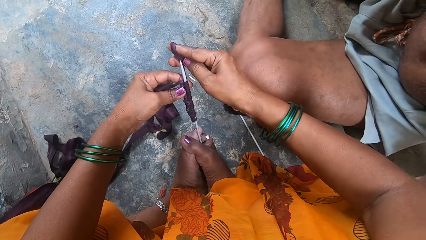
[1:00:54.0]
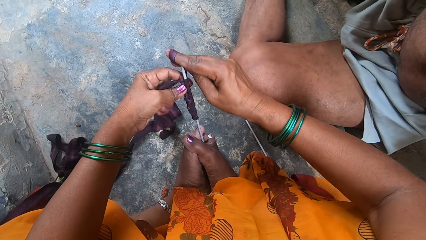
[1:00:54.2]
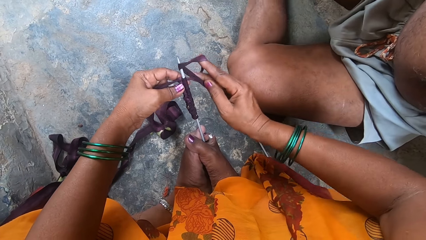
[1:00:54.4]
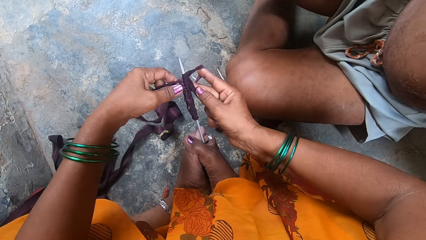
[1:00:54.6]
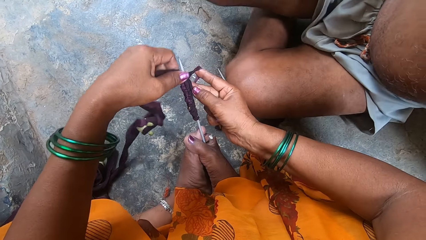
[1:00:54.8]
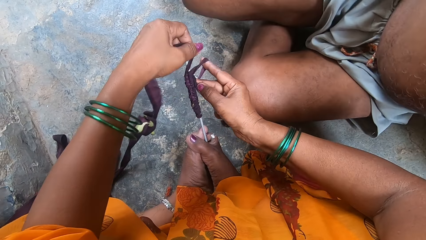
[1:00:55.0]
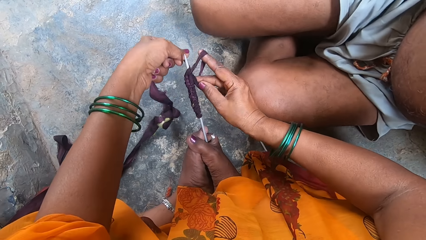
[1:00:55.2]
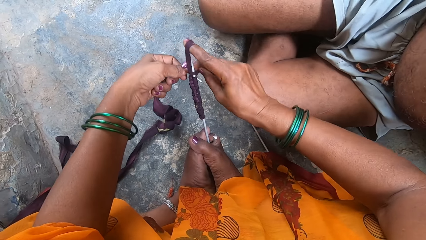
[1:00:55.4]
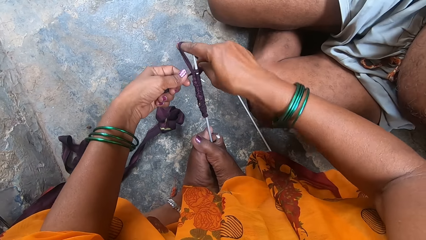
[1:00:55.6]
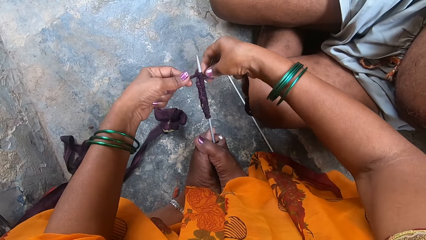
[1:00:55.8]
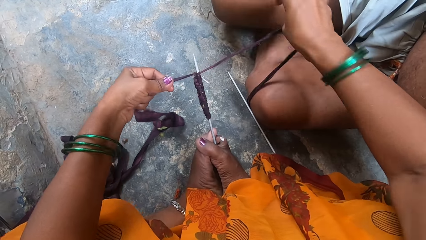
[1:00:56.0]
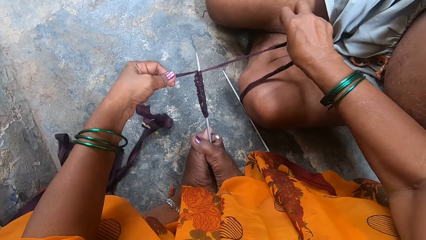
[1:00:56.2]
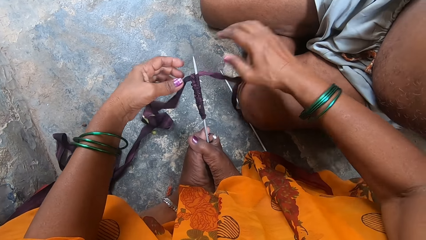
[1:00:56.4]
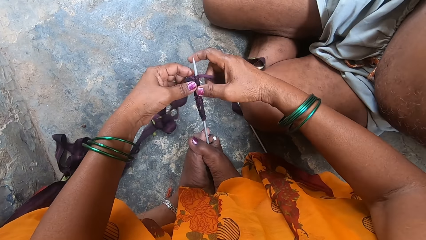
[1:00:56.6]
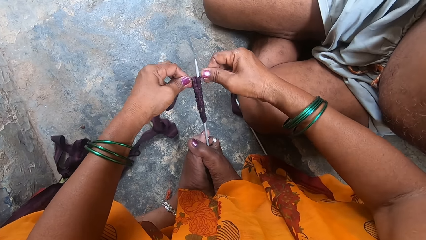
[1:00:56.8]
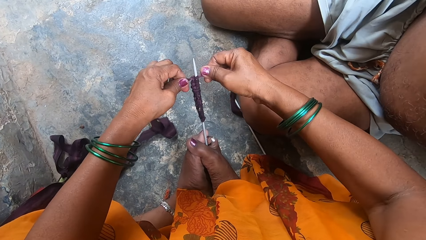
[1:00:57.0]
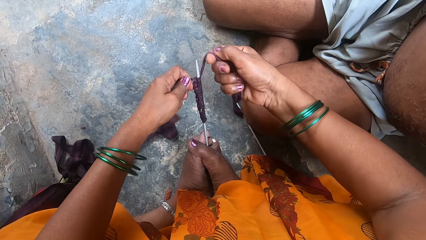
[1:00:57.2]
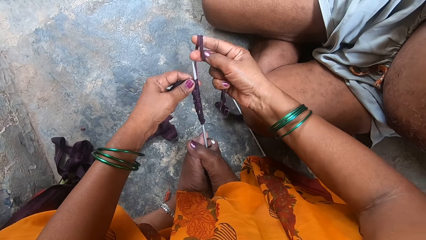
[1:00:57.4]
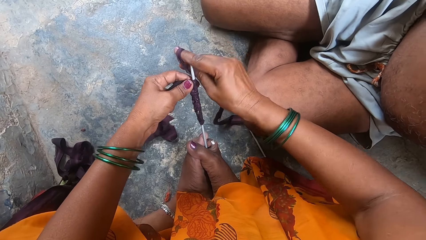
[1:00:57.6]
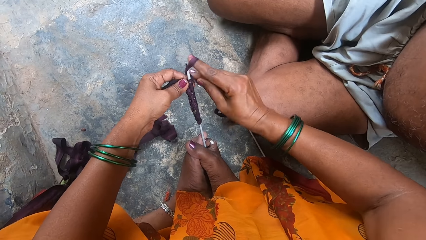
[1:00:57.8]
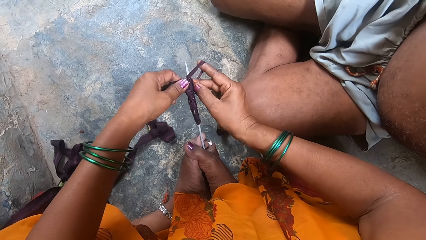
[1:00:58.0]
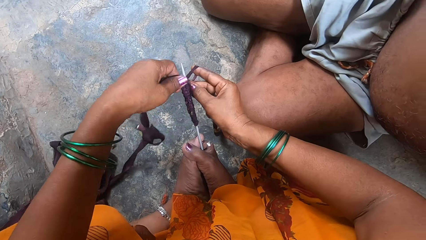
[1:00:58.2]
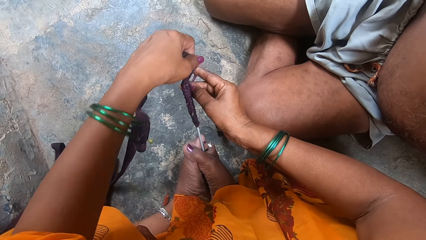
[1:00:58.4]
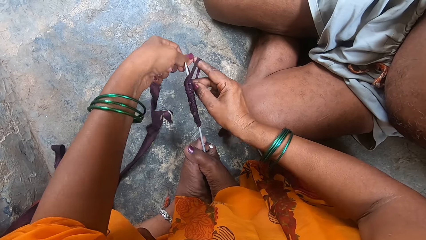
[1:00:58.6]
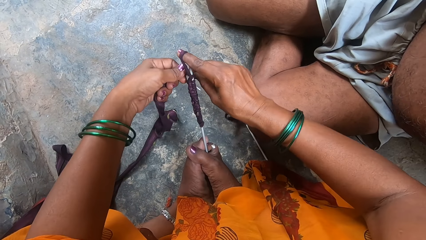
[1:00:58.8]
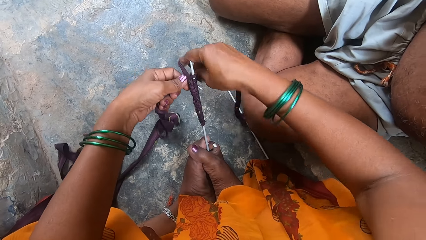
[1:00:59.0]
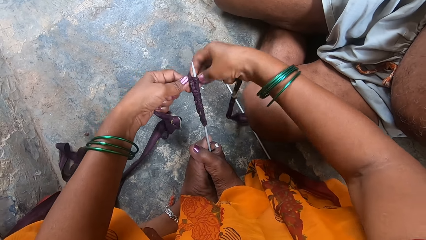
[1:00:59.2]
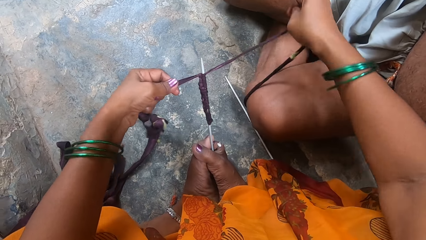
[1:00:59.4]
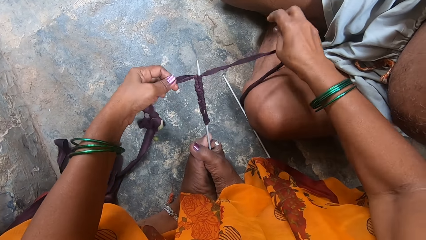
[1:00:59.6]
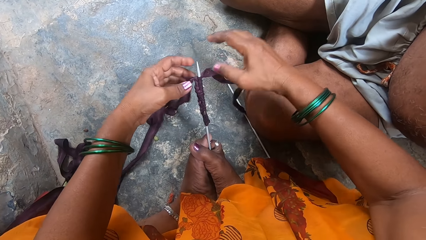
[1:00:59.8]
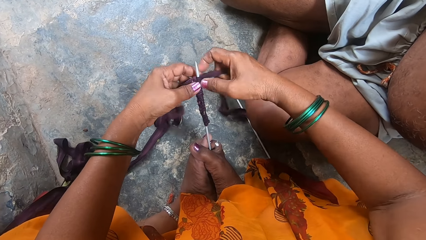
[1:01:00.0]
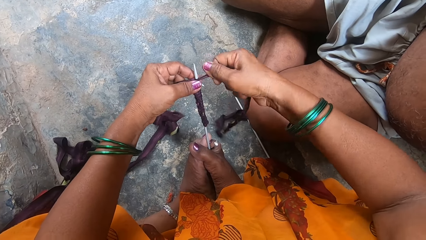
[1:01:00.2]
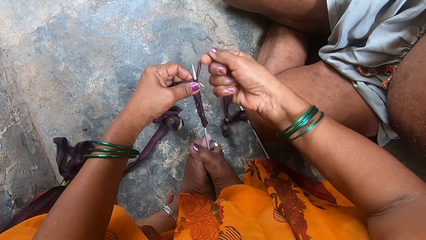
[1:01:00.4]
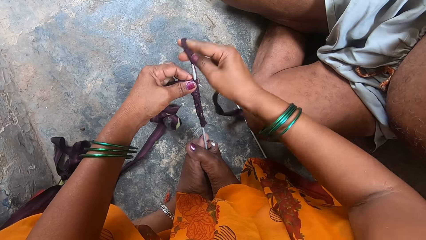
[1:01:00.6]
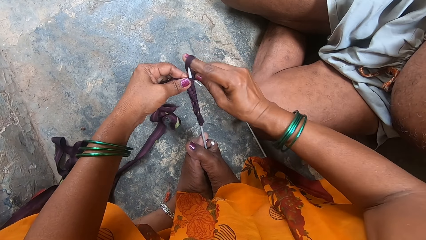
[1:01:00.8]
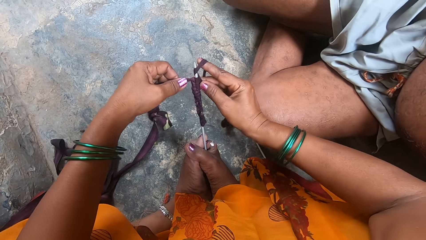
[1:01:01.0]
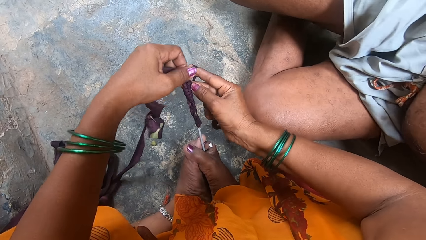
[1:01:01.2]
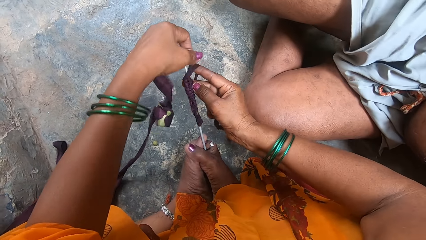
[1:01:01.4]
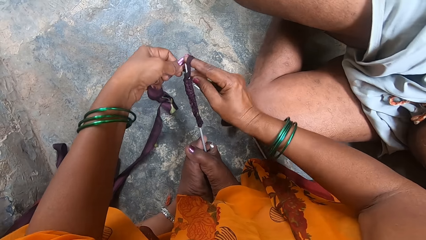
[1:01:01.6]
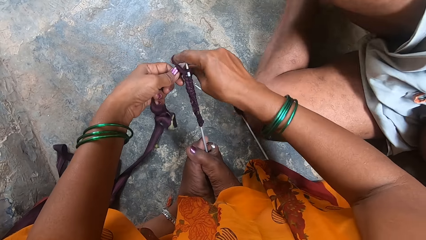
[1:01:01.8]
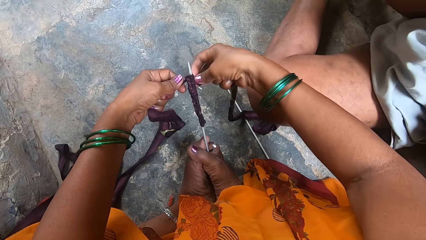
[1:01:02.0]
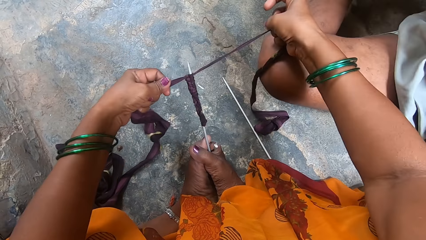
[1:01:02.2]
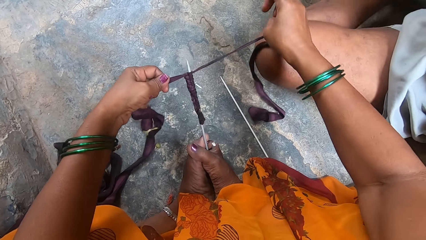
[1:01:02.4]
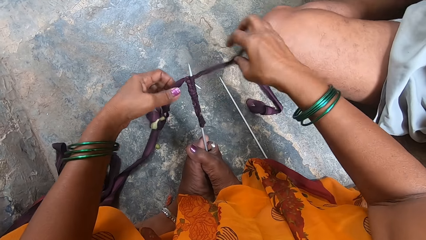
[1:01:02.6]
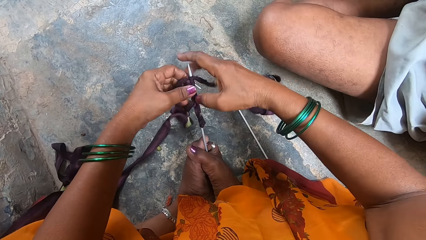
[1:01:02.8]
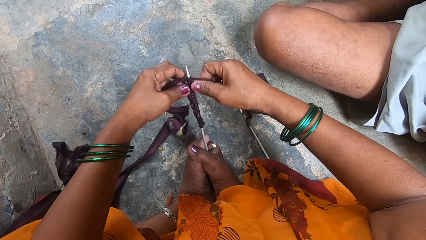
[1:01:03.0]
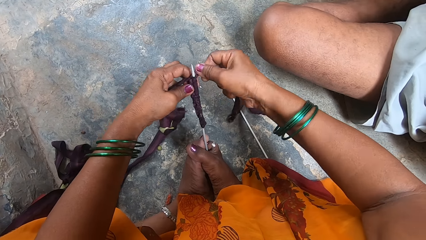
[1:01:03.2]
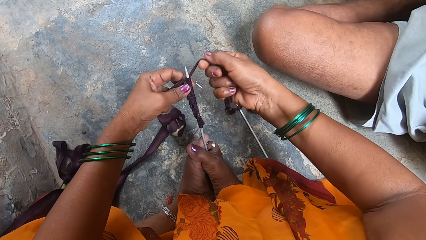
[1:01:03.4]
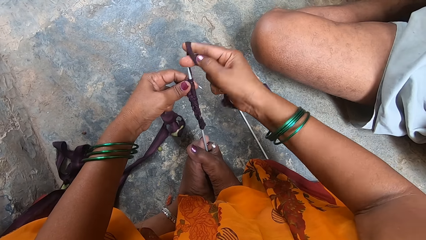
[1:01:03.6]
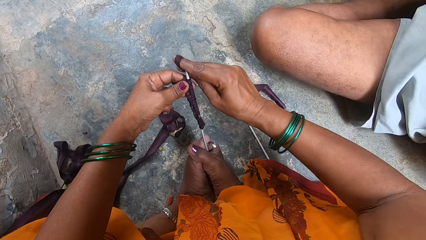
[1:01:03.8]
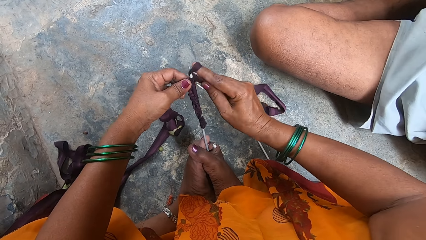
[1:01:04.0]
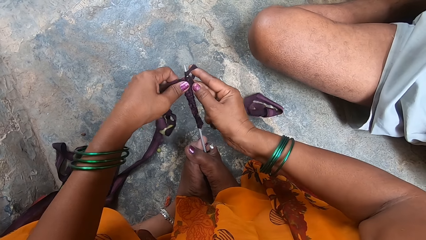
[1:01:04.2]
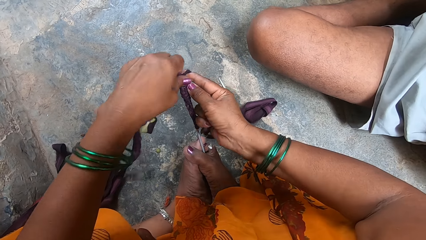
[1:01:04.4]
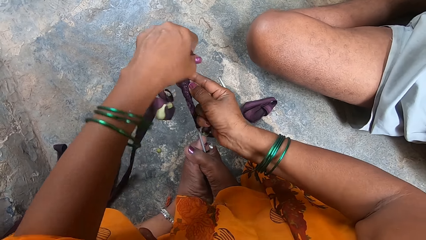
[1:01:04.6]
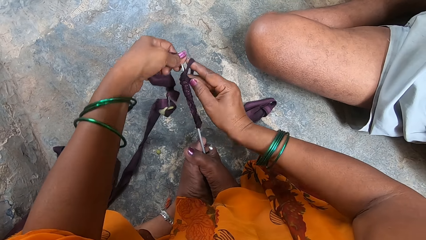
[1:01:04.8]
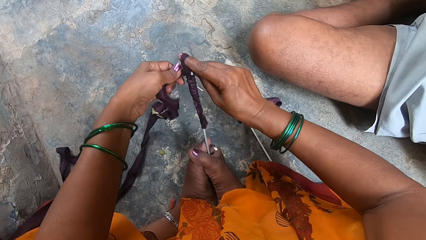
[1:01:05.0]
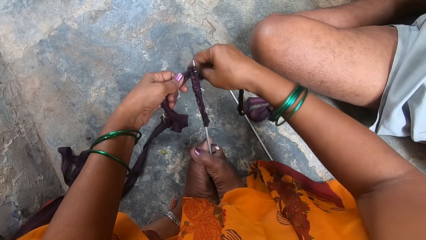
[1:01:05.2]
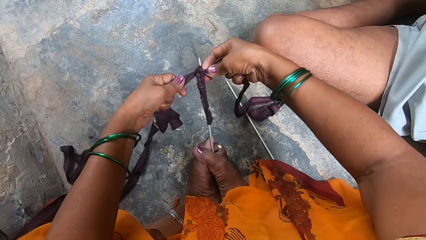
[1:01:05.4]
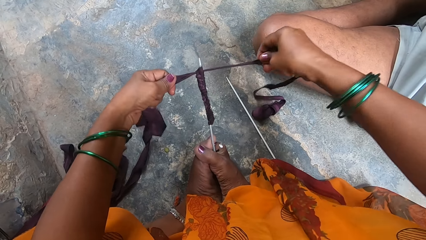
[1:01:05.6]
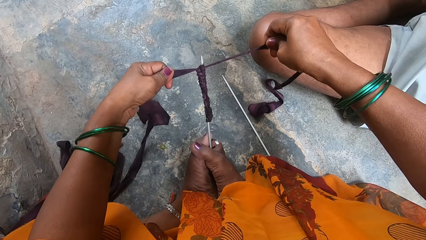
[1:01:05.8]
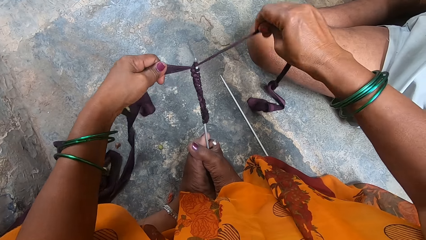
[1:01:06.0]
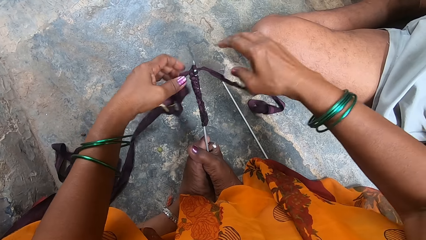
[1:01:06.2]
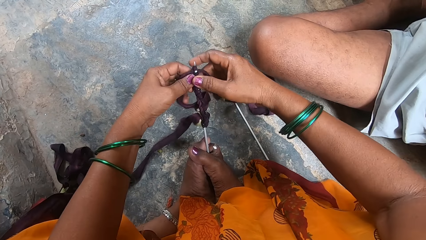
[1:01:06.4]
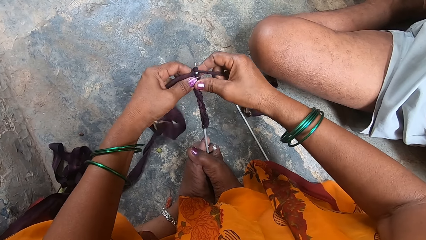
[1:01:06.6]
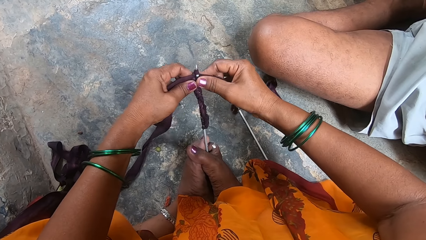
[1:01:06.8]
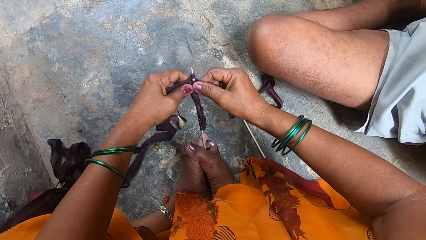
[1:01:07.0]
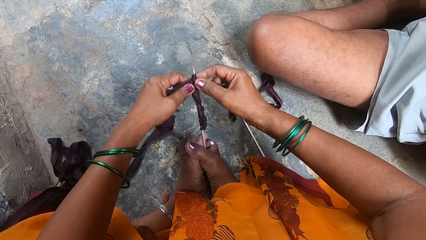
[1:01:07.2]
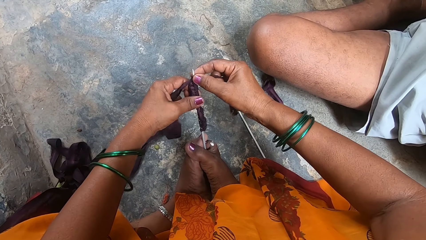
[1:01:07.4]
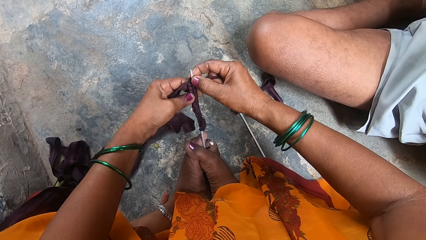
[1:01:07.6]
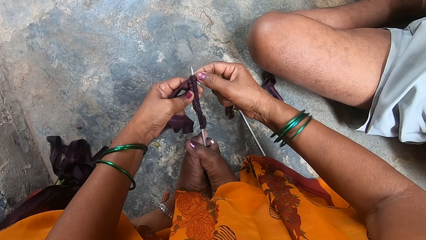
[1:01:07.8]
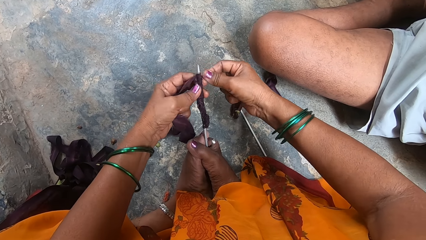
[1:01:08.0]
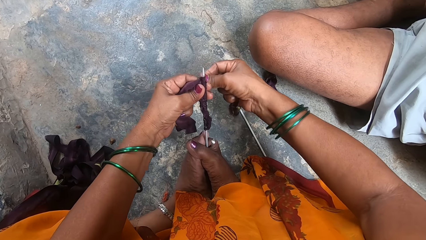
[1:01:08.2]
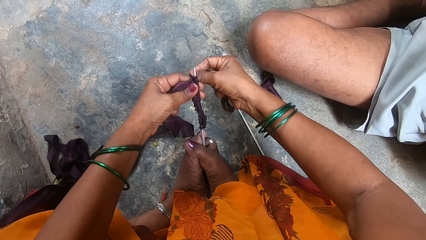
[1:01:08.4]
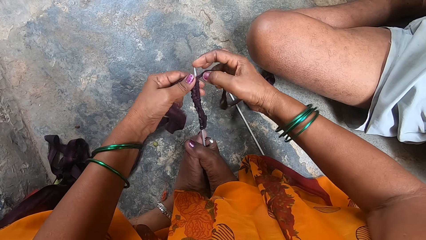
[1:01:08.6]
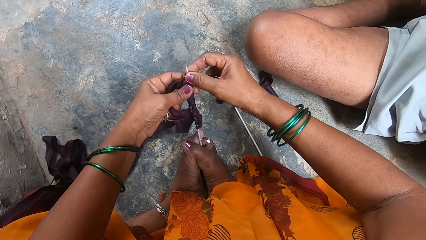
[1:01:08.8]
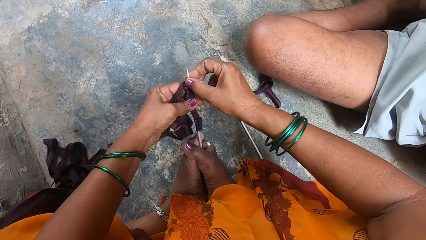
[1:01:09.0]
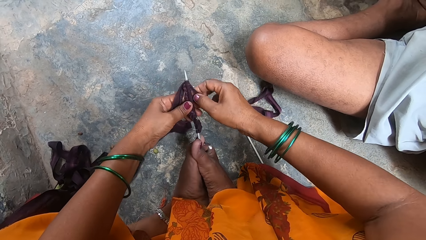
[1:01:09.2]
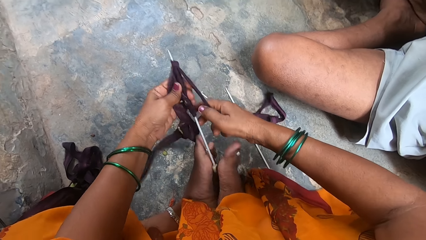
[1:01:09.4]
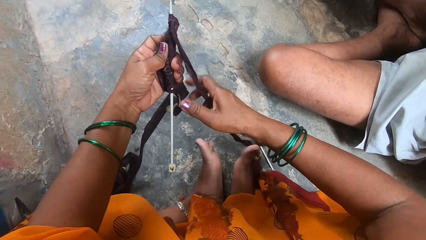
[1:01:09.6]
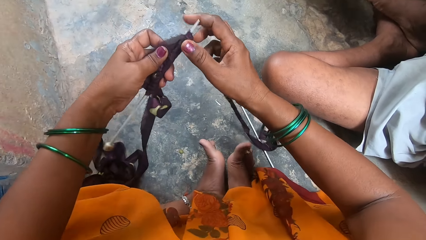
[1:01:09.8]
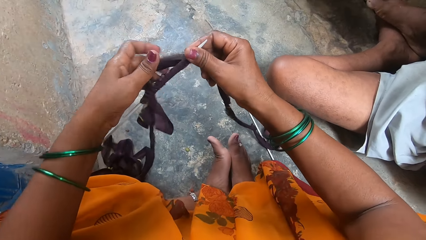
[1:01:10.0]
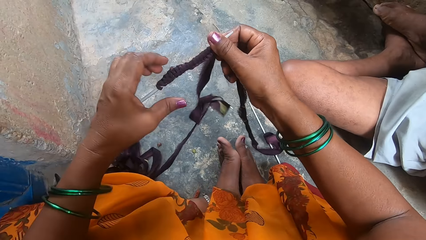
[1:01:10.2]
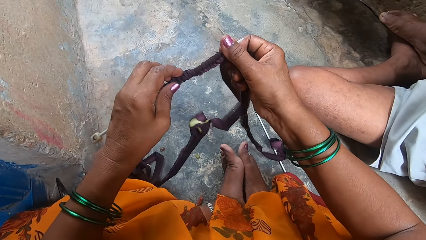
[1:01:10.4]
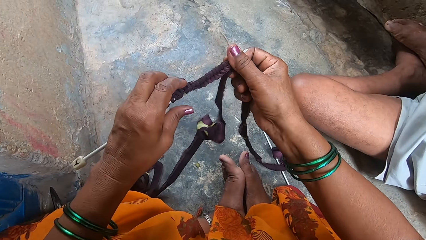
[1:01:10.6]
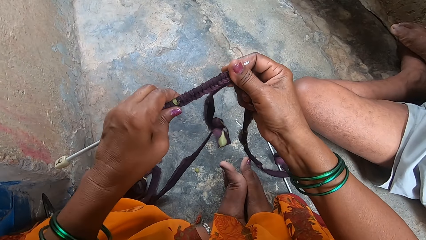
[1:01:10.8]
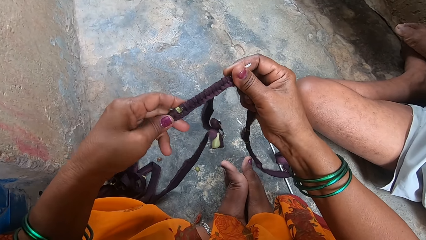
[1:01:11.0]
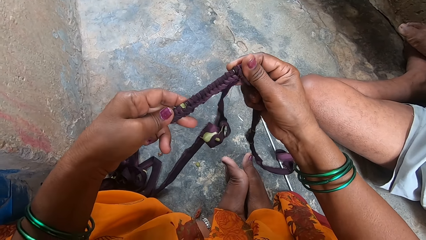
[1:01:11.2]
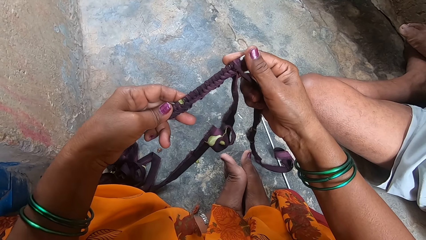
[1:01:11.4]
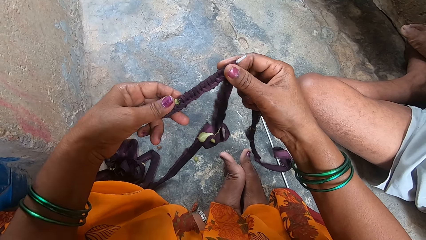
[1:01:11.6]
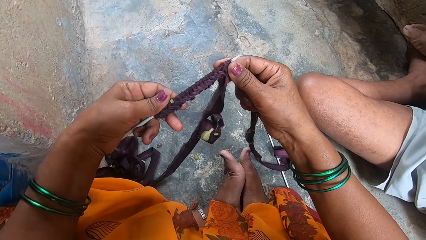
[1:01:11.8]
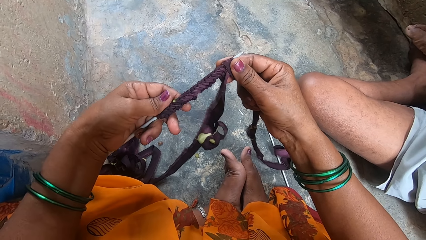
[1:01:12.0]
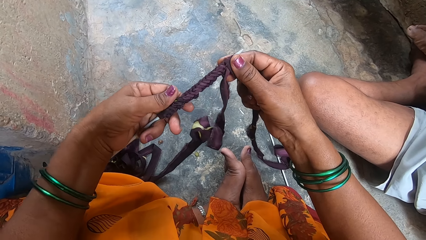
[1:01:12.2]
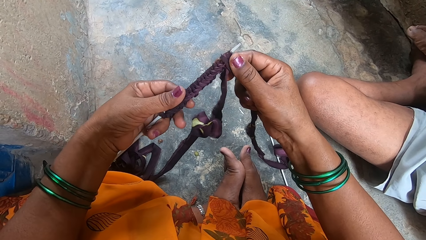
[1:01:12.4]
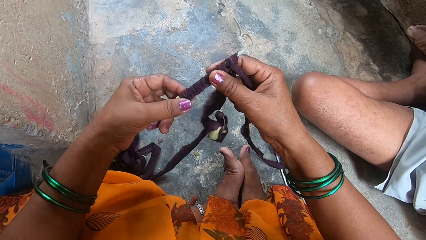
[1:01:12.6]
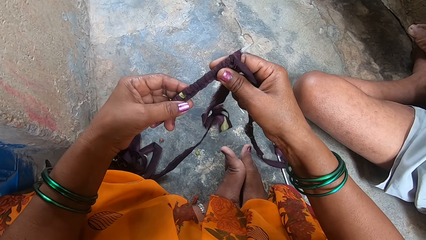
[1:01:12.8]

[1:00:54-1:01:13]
A man moves closer to the camera wearer. The man lays down beside the camera wearer. The camera wearer talks to the man. She takes the knitting pin from between her feet. She stares at the cloth.
